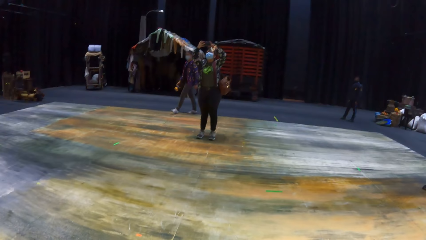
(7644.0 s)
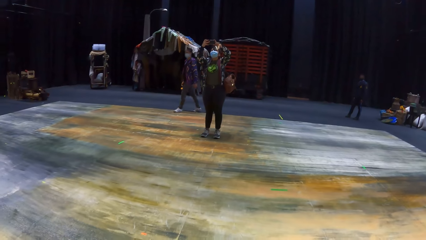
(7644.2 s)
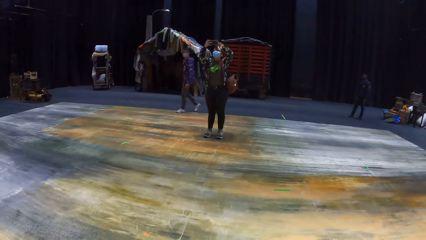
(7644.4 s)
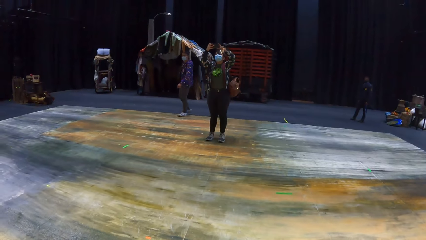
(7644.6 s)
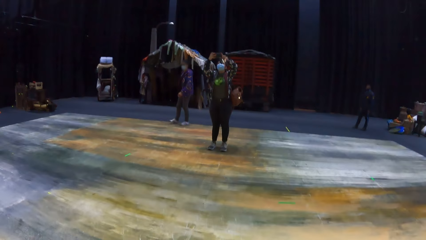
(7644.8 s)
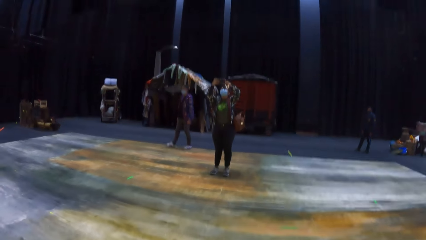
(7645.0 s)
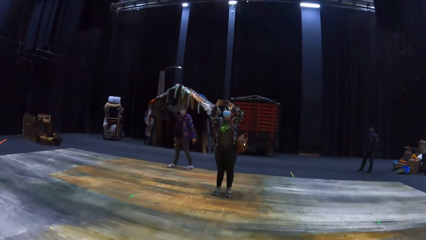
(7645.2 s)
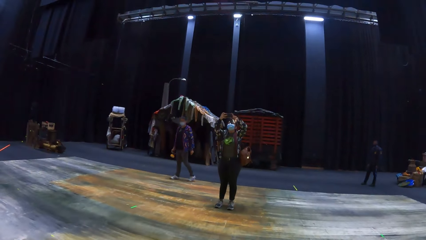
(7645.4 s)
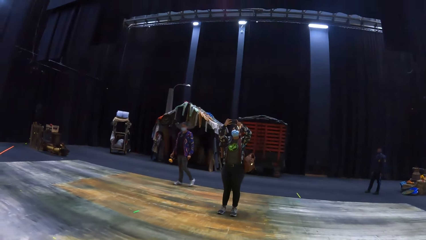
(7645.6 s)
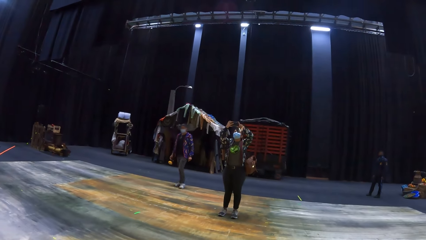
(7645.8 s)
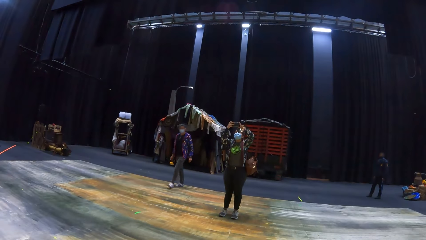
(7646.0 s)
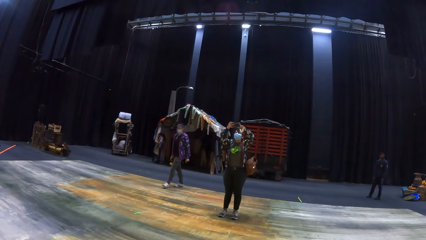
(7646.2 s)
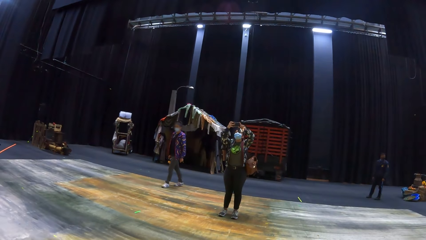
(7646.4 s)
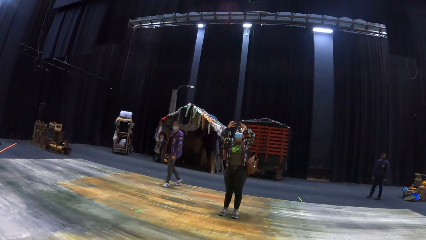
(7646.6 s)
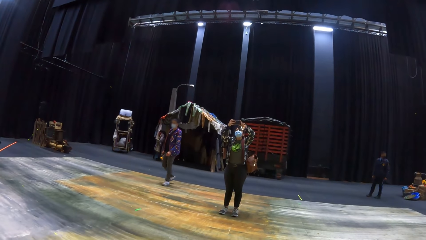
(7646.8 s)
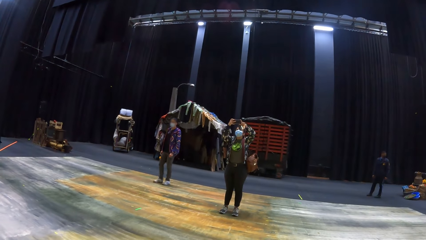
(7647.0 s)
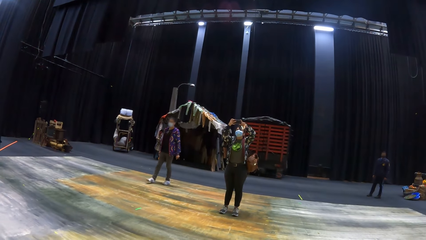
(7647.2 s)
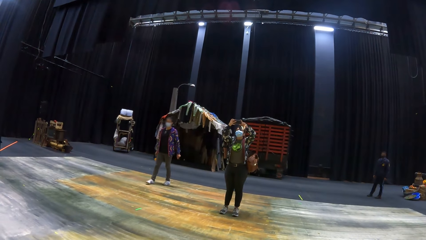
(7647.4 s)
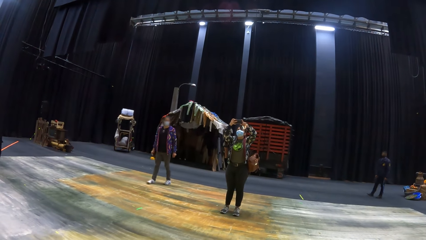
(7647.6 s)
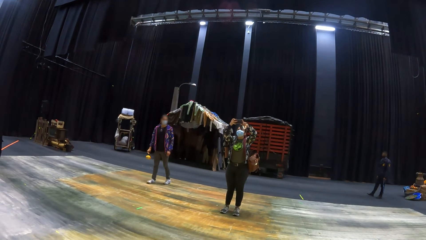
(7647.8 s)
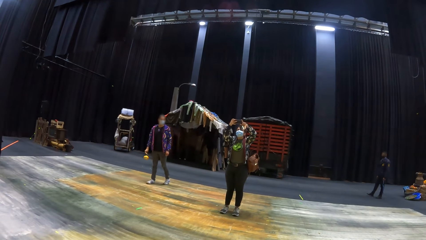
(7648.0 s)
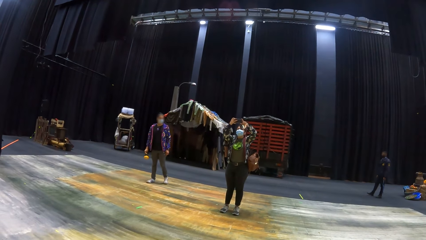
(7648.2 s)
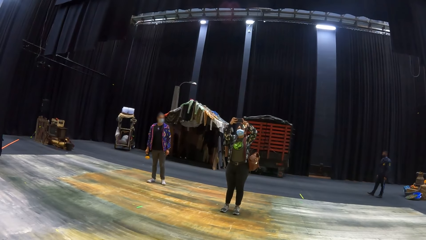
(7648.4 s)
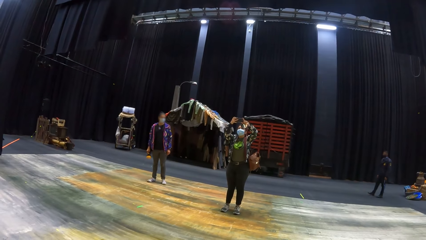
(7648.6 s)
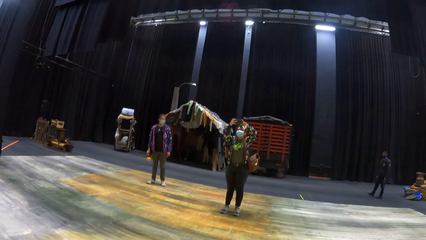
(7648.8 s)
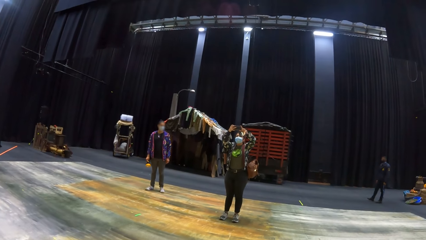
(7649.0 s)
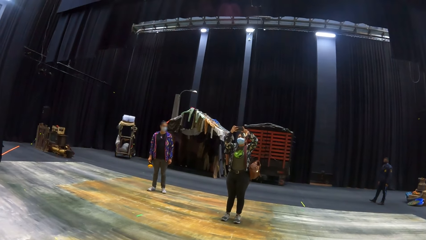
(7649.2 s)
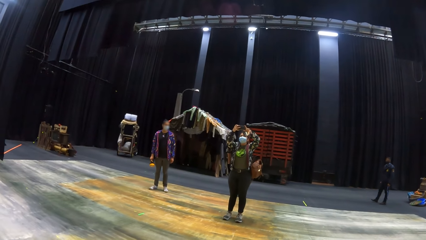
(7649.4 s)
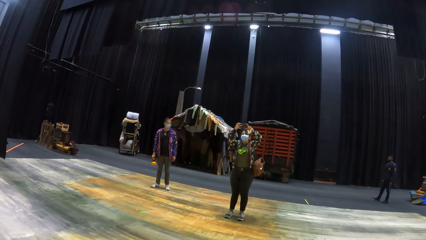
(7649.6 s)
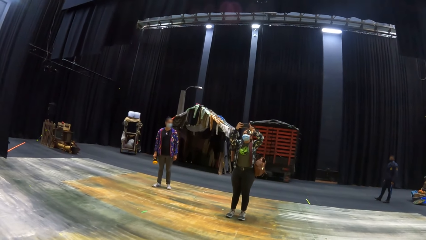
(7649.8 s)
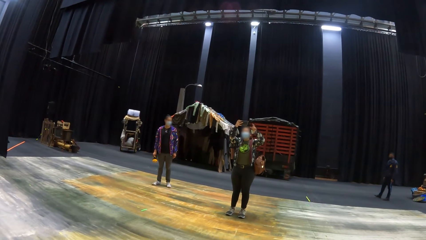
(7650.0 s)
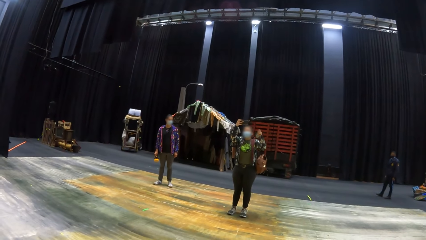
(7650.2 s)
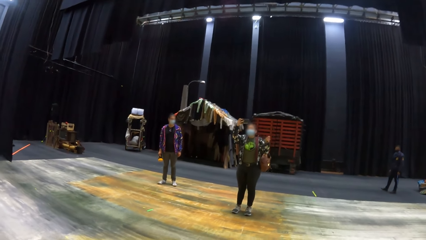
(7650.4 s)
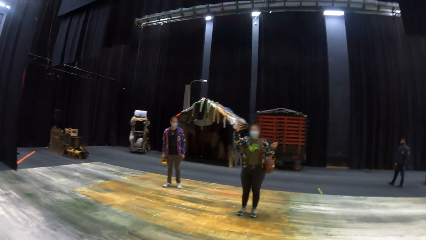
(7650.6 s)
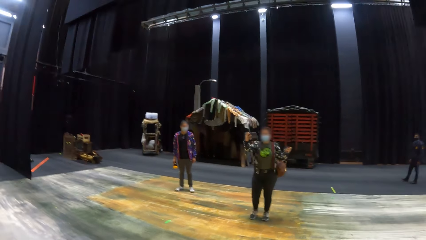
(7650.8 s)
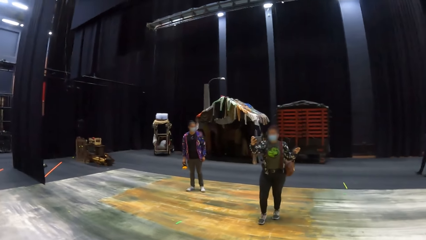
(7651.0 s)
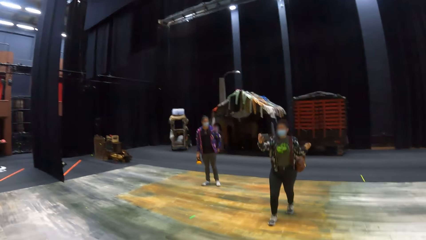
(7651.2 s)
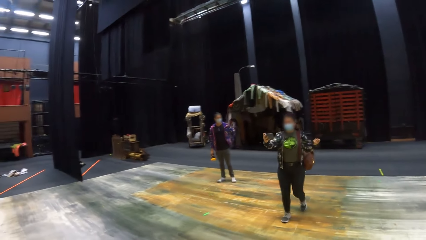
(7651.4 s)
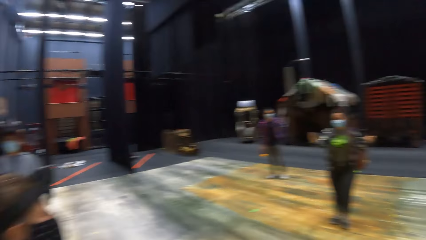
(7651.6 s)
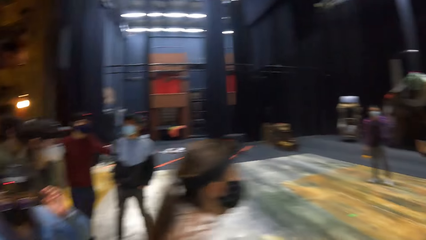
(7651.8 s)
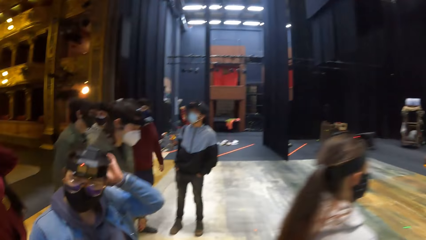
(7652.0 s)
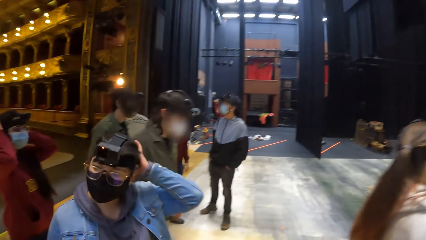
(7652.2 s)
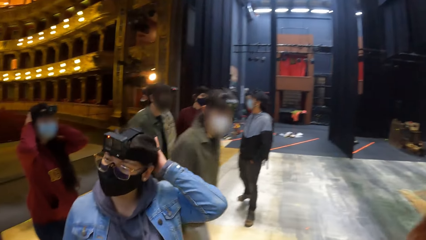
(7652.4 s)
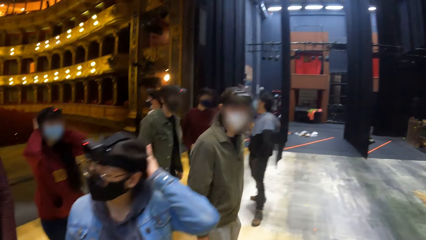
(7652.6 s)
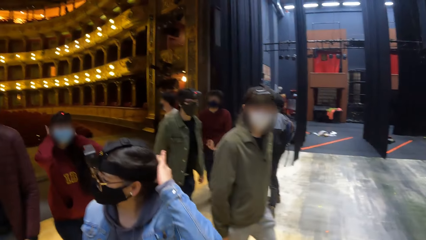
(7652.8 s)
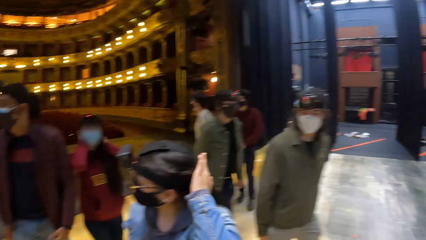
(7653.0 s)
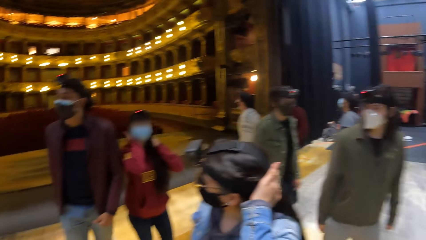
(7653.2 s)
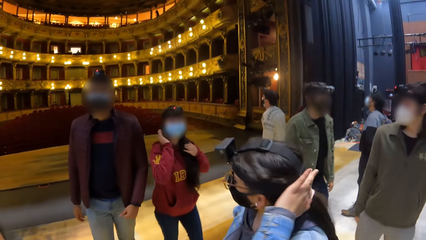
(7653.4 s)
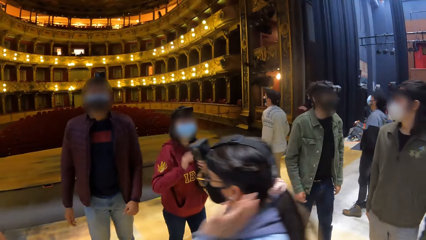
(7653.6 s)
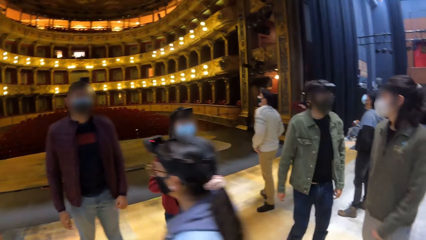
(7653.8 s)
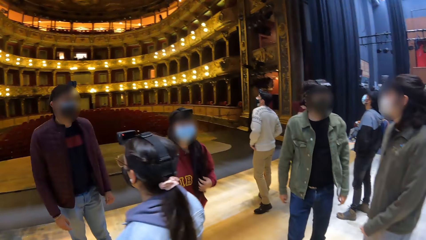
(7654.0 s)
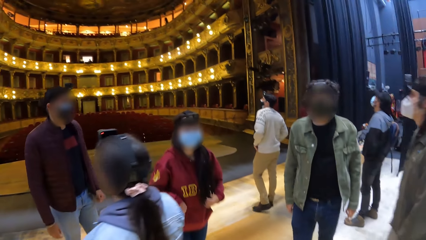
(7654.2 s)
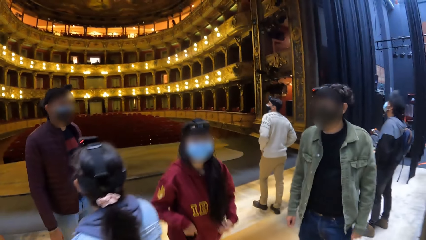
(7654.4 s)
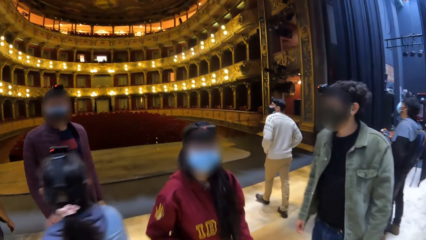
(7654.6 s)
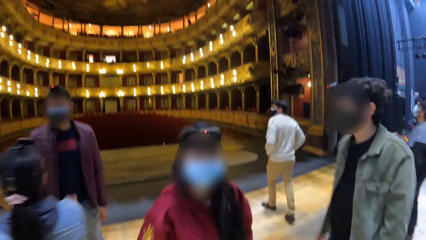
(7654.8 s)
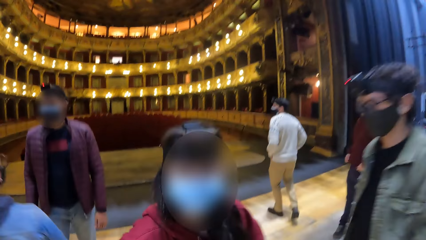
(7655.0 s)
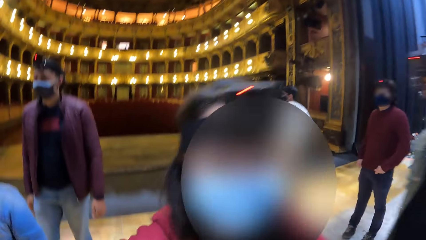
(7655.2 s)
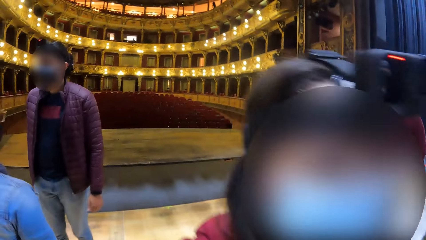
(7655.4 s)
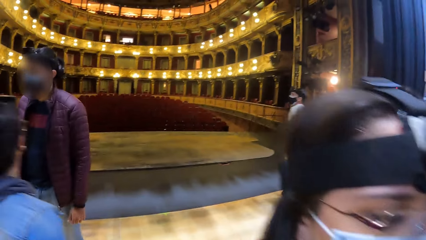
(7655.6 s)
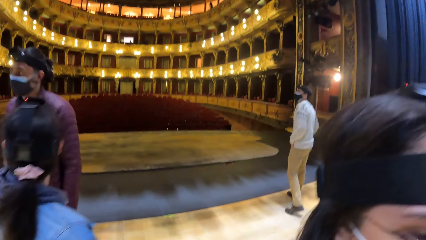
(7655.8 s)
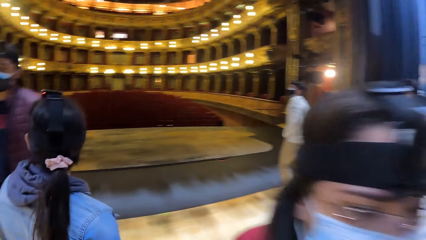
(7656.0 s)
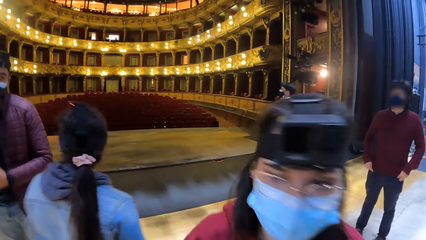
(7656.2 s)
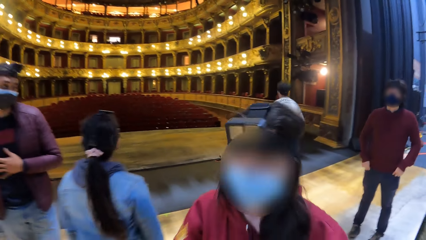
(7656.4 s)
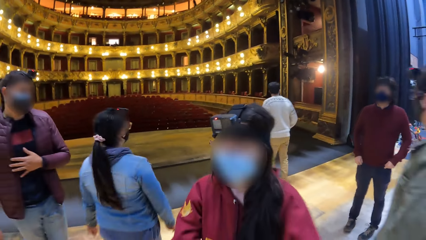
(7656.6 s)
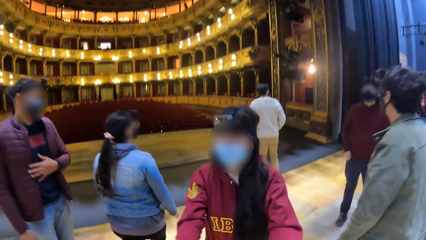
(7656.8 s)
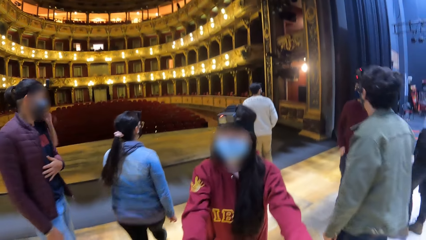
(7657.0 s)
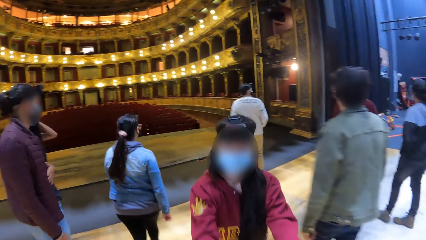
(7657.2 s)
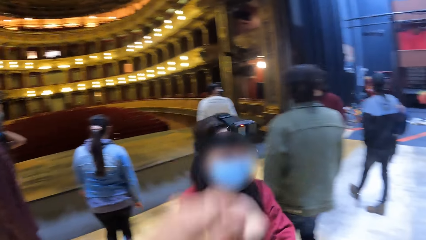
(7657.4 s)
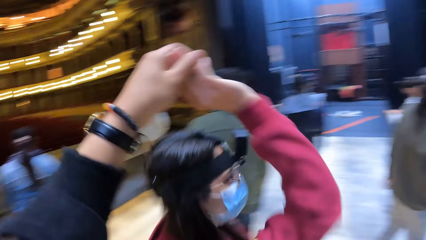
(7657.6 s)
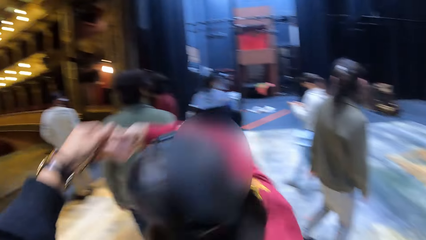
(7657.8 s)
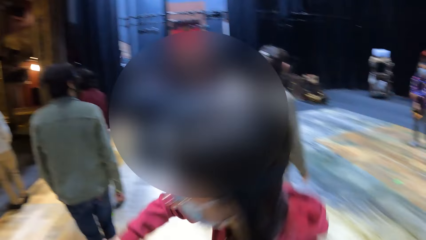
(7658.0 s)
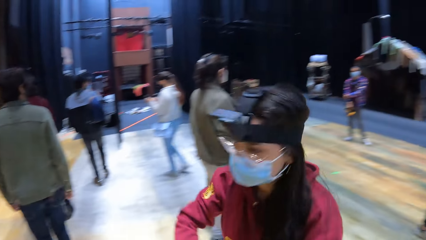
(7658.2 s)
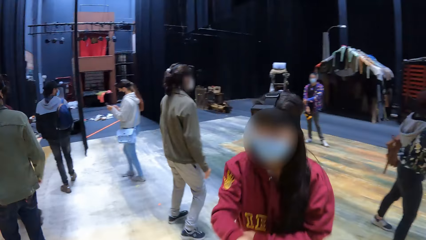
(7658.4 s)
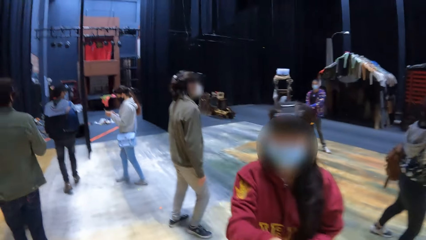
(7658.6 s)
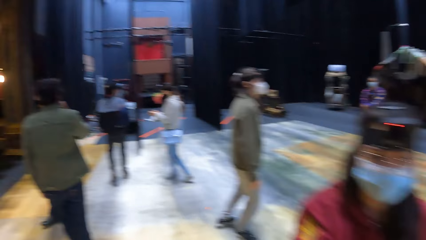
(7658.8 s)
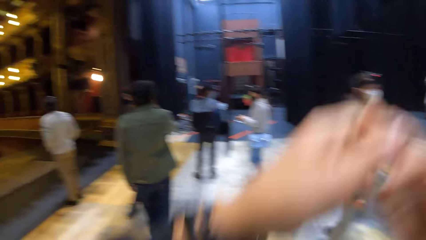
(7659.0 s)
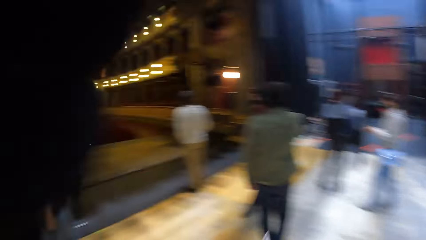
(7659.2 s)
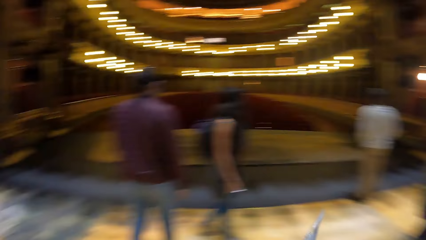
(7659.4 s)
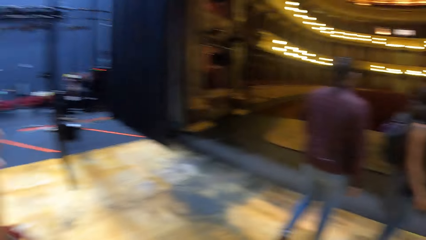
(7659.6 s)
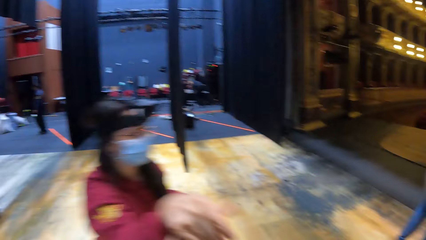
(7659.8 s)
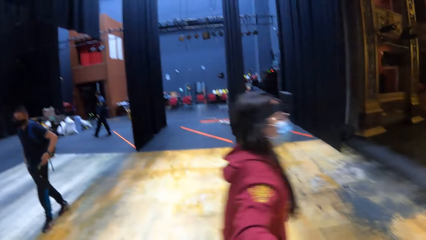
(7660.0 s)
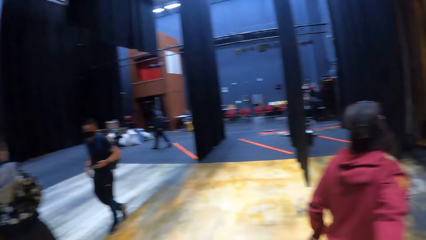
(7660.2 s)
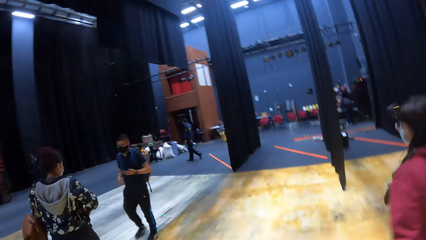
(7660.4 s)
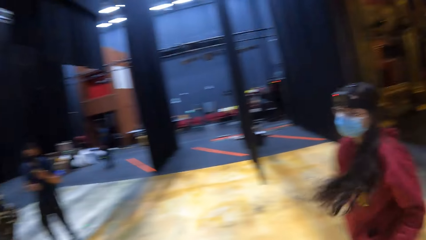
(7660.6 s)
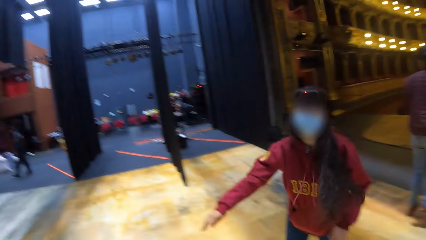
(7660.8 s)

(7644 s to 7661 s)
The woman operates the phone in her hands. The camera wearer dances with another woman.
